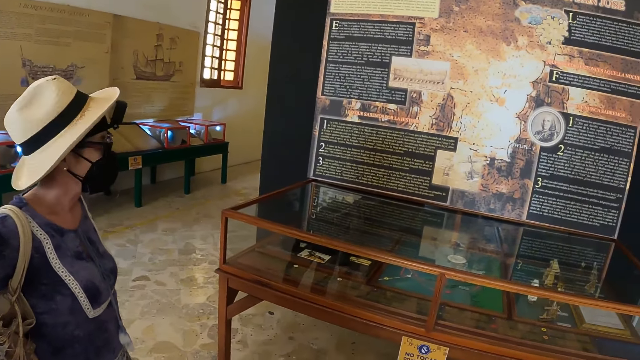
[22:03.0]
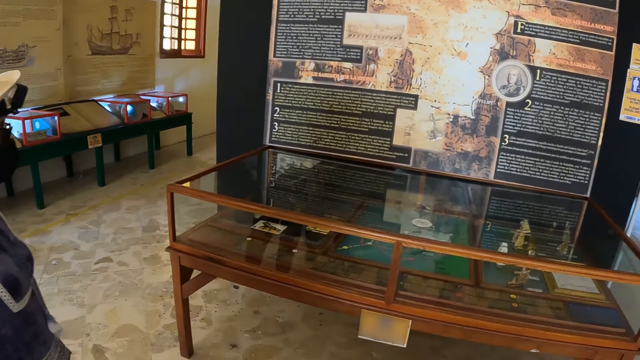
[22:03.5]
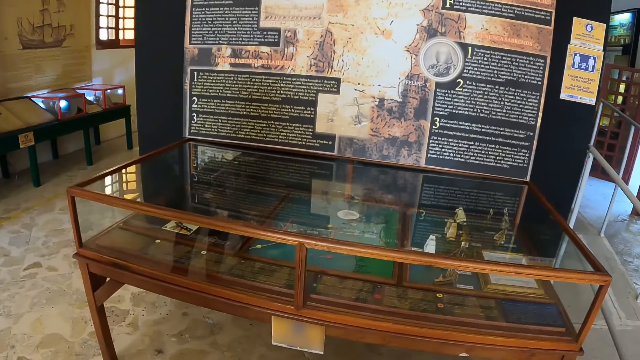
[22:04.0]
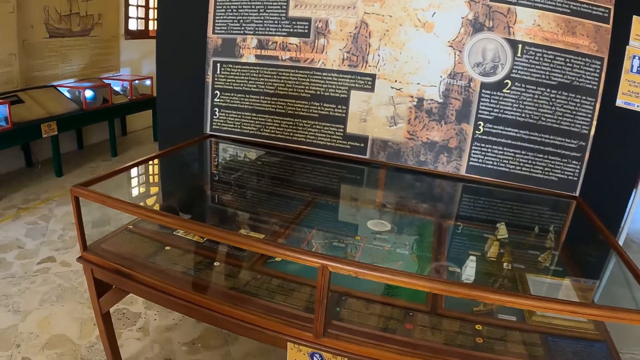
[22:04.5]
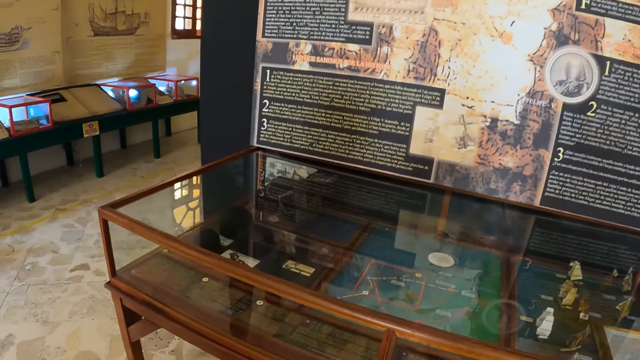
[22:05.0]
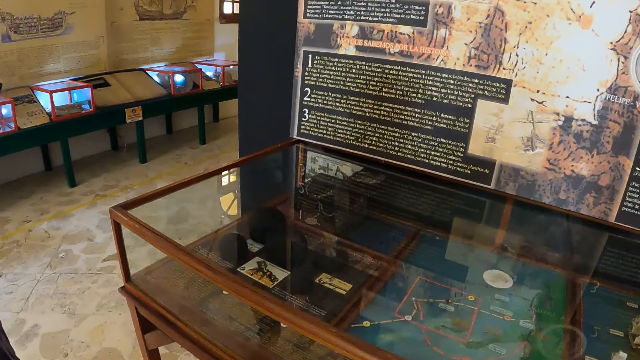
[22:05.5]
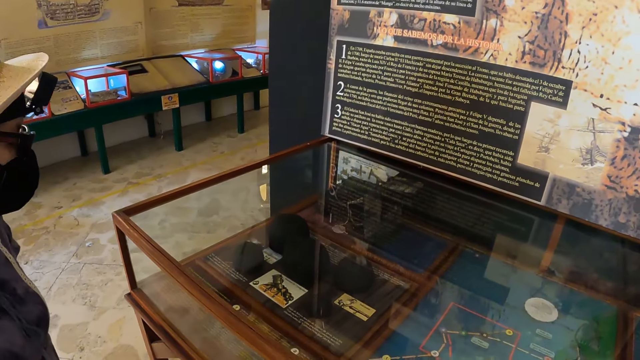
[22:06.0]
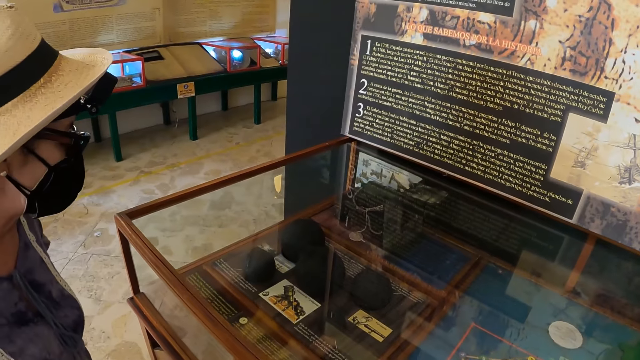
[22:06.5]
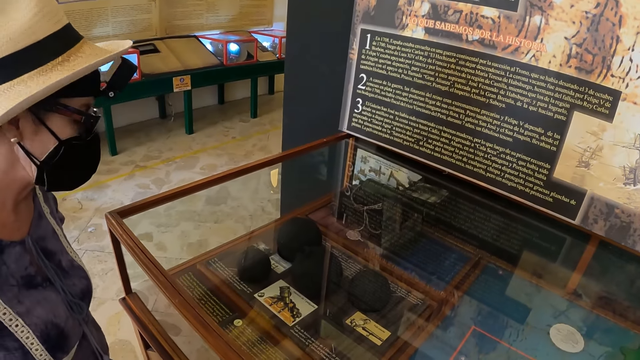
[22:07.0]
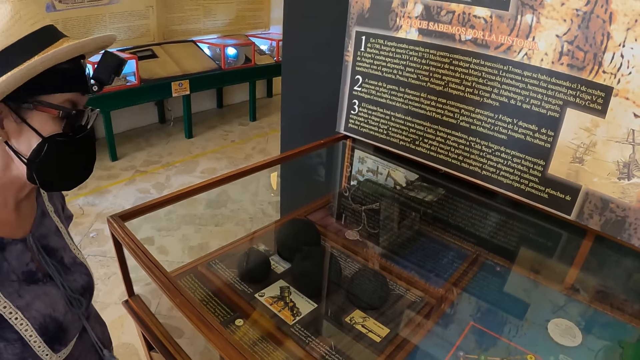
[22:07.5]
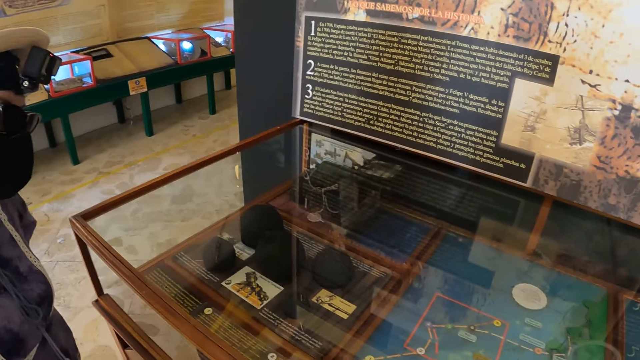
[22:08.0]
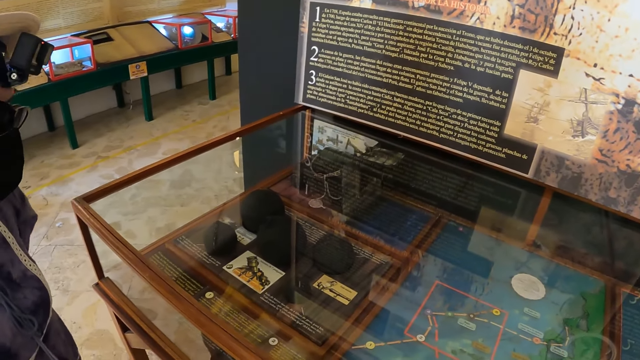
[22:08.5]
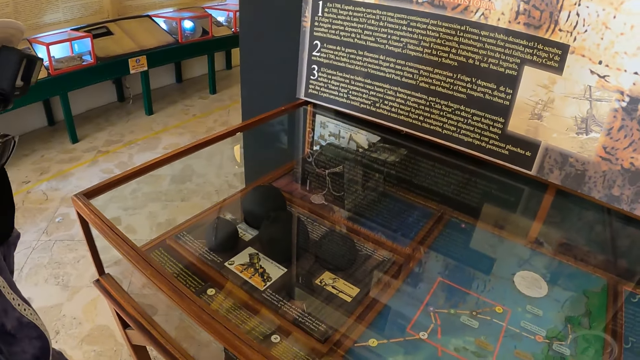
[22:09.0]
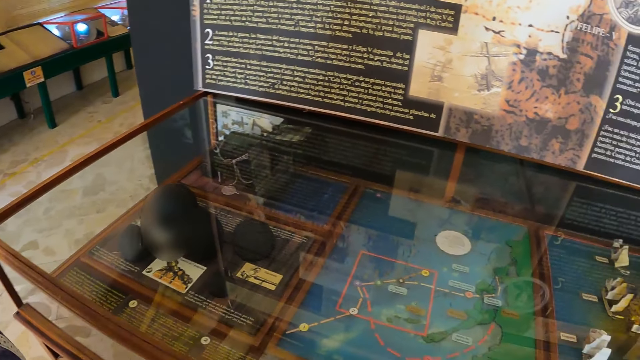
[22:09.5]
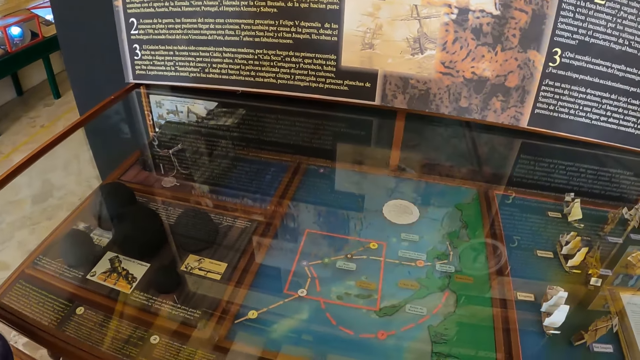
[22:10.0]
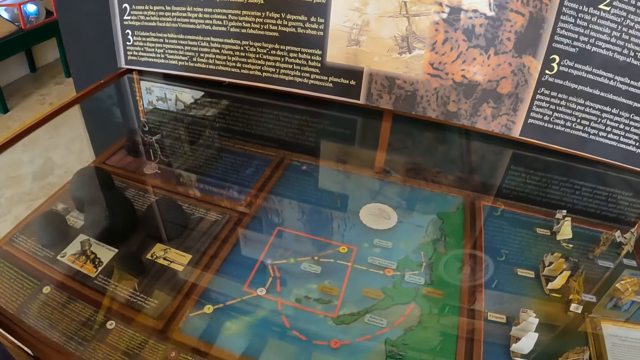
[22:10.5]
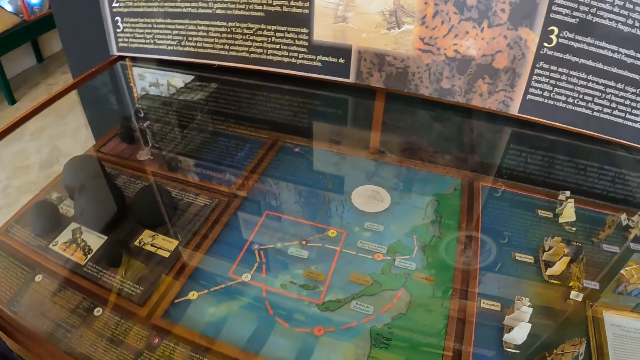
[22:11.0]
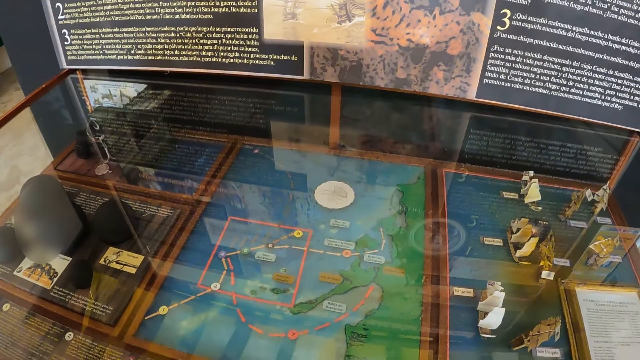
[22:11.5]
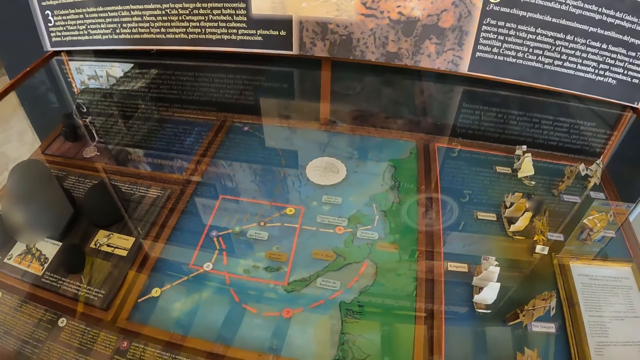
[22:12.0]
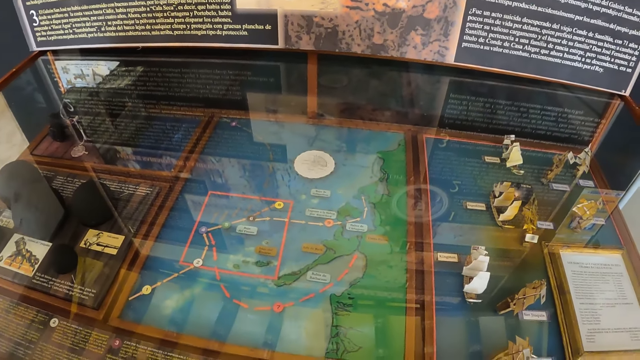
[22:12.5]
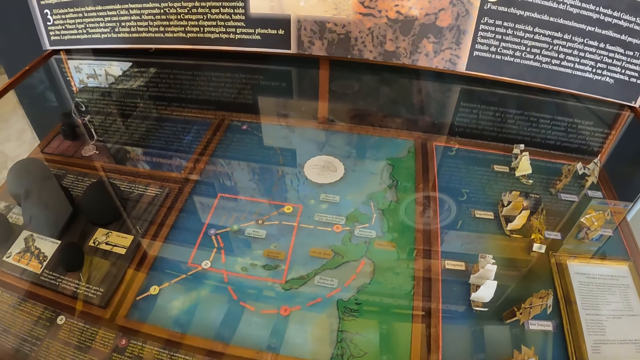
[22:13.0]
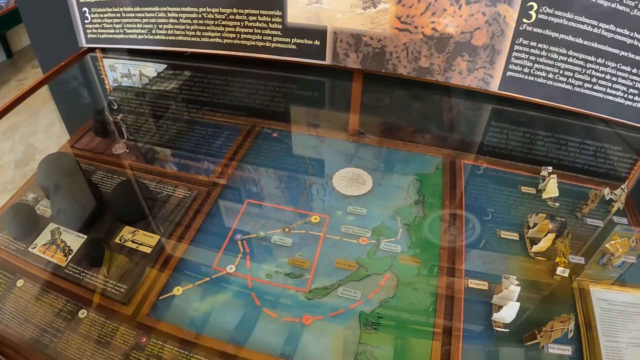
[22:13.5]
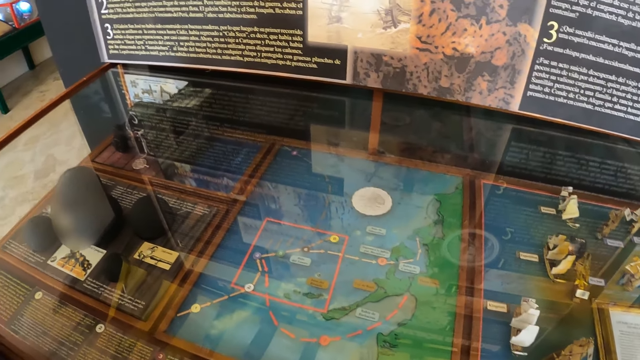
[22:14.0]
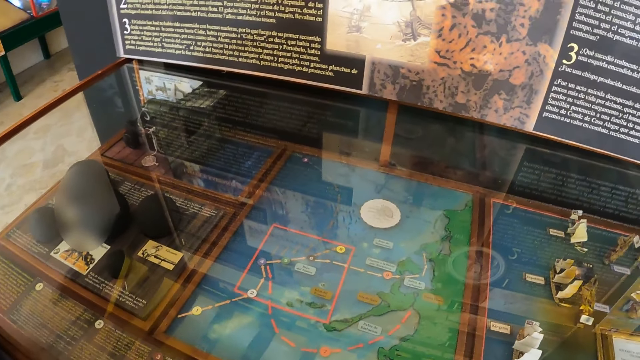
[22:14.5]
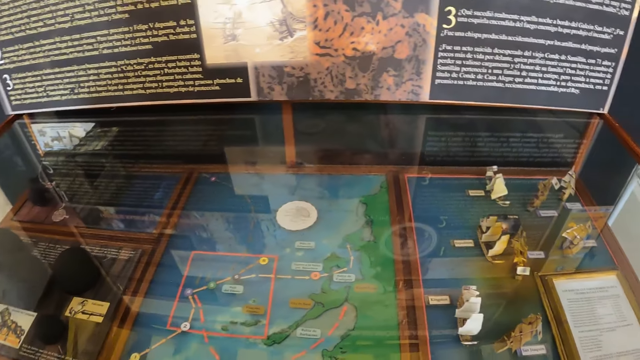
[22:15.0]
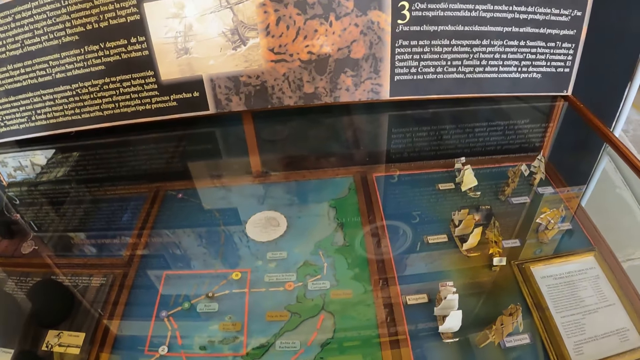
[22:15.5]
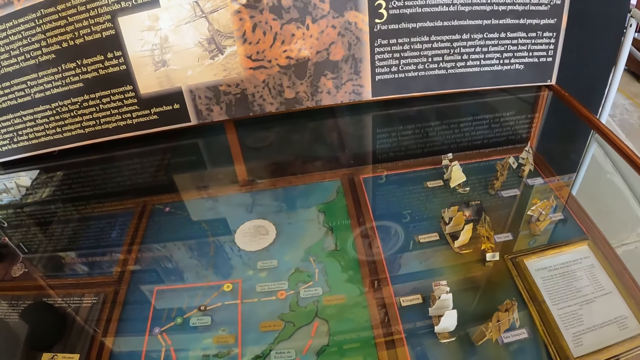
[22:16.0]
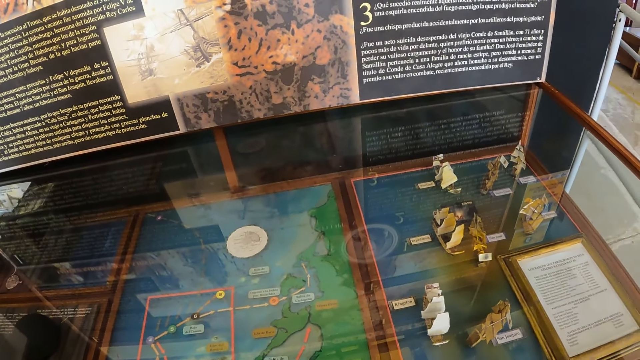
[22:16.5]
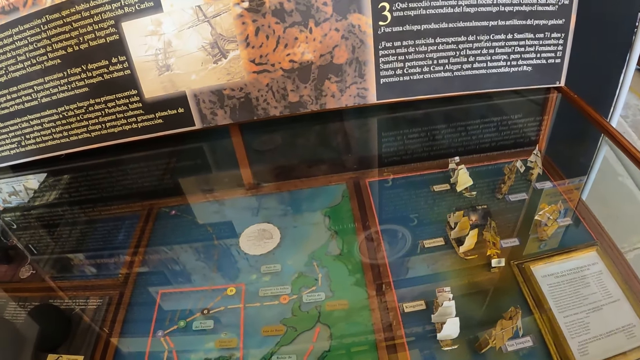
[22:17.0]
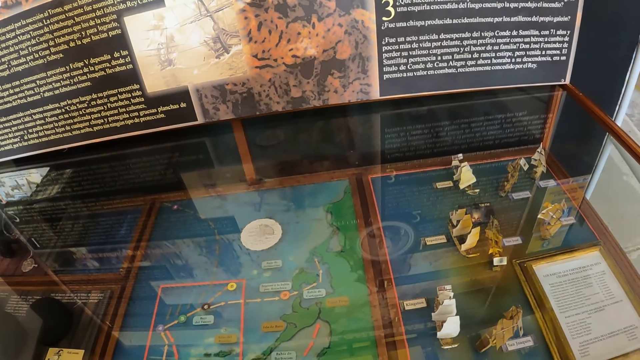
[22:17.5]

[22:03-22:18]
The camera wearer looks at the archeology material. They walk a few steps in the museum. They look at the sketch.

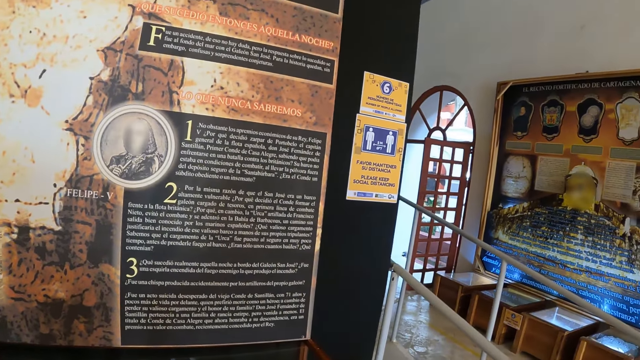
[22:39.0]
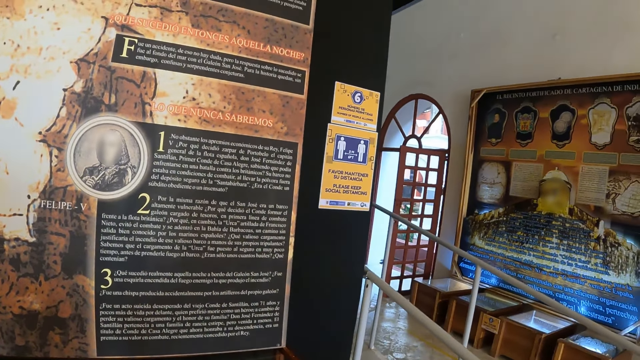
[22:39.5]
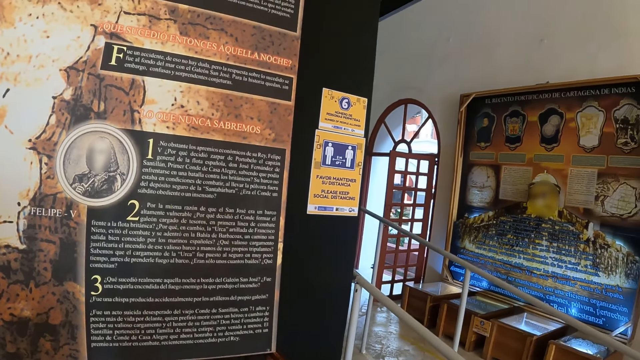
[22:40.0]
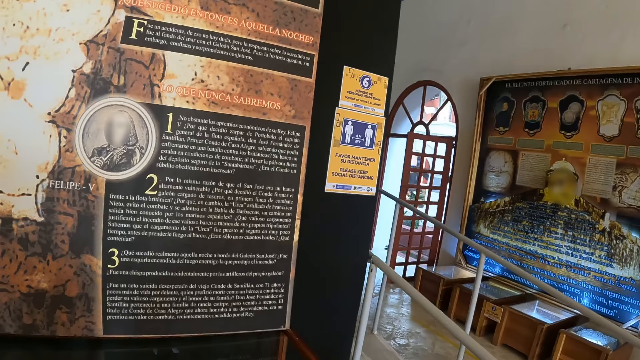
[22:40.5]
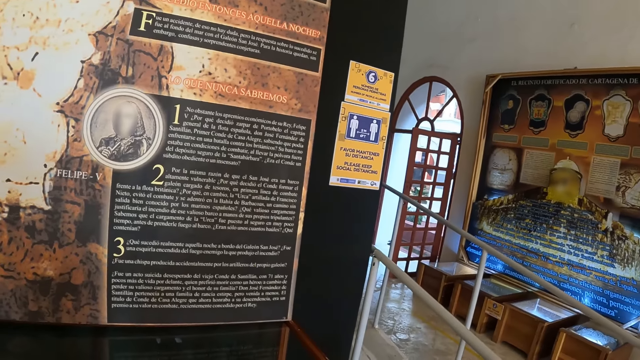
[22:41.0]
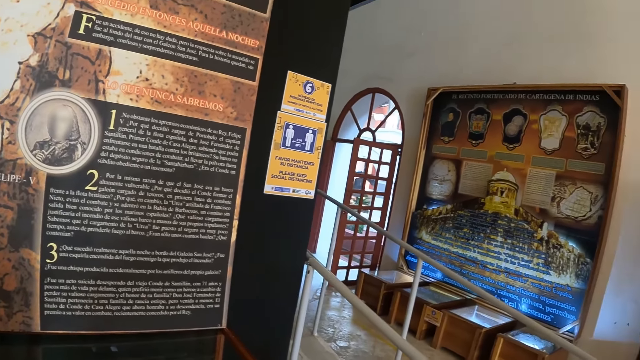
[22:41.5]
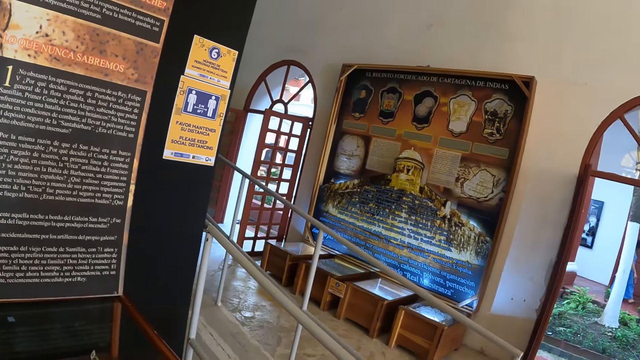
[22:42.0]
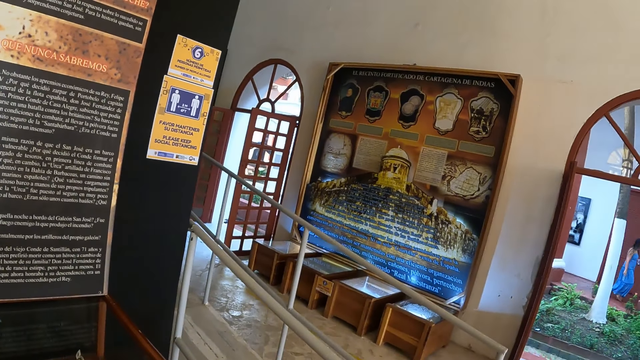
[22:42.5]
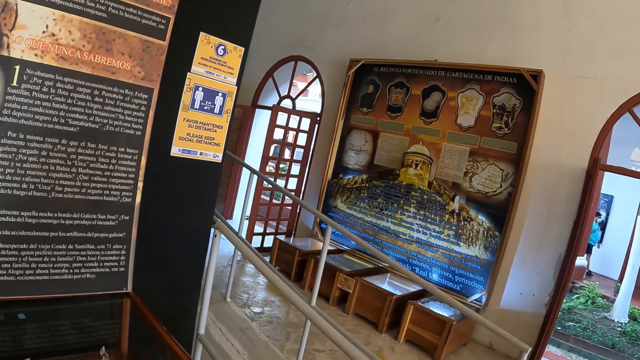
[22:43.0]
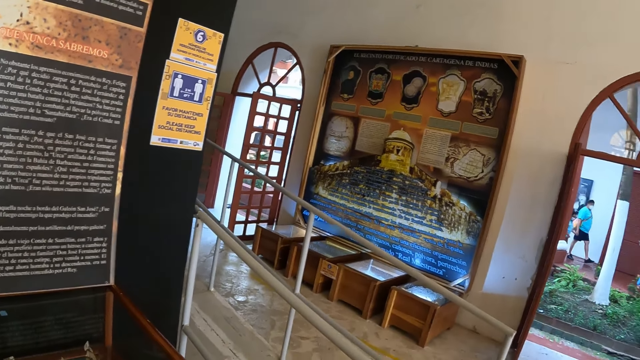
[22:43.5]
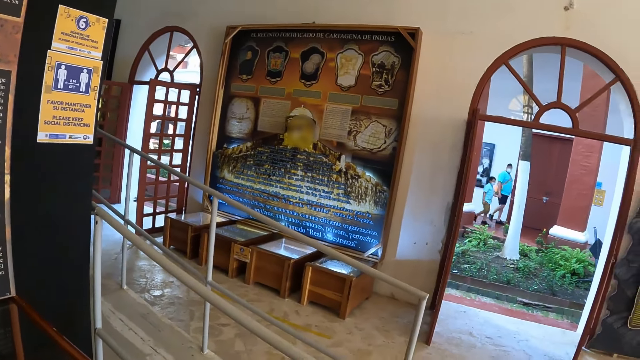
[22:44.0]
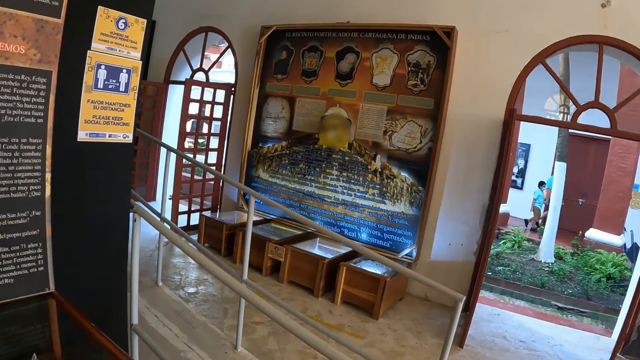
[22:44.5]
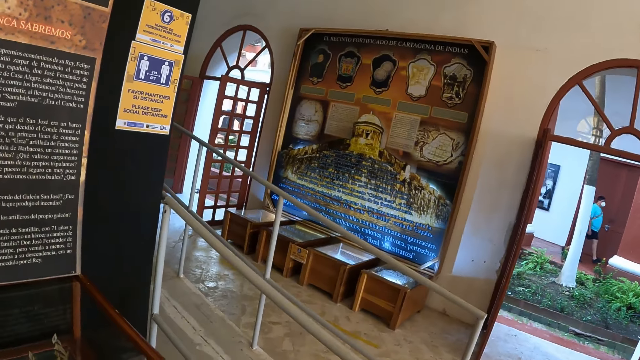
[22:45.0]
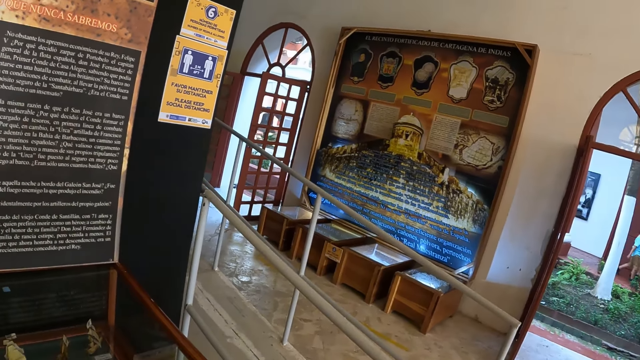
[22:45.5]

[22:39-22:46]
The camera wearer reads on the wall.
